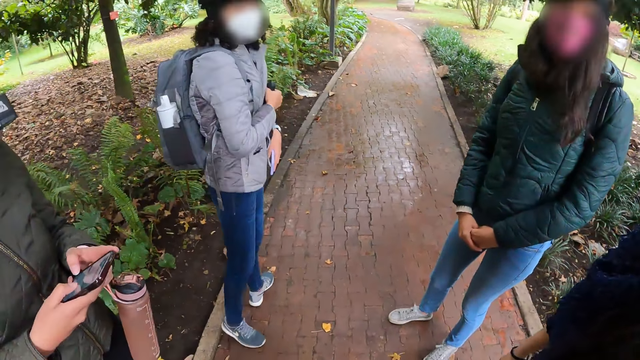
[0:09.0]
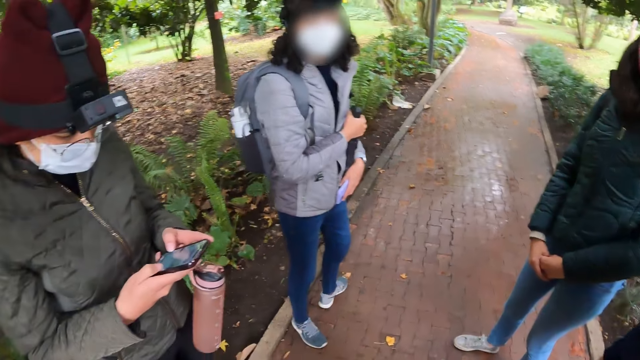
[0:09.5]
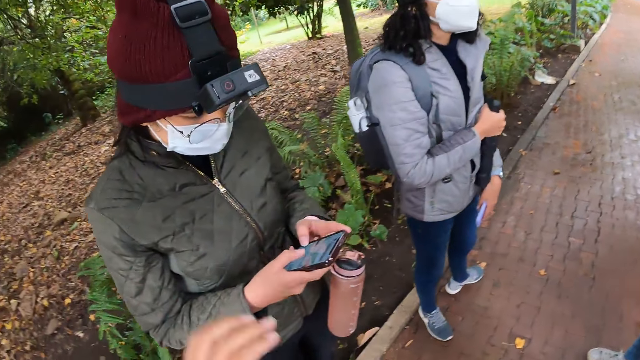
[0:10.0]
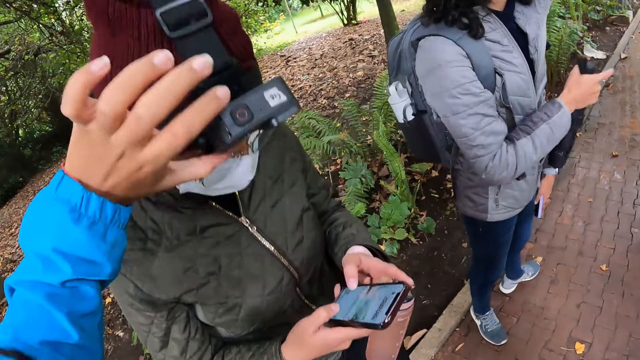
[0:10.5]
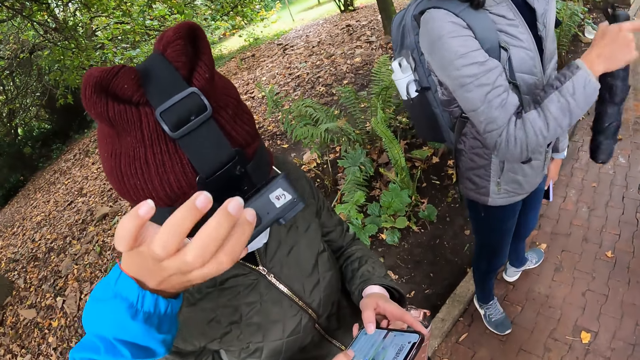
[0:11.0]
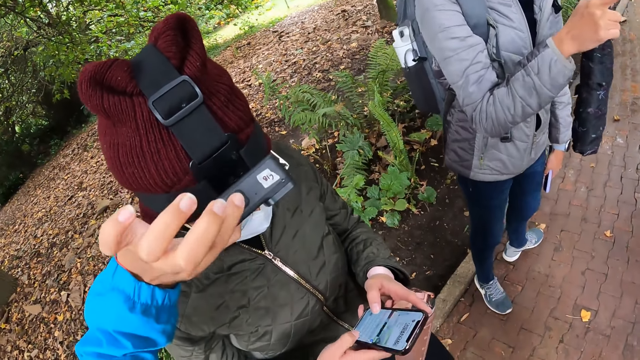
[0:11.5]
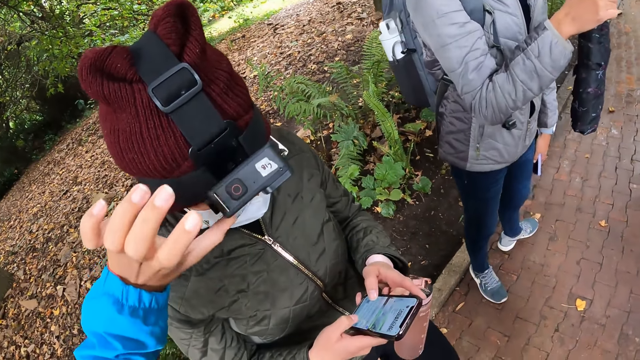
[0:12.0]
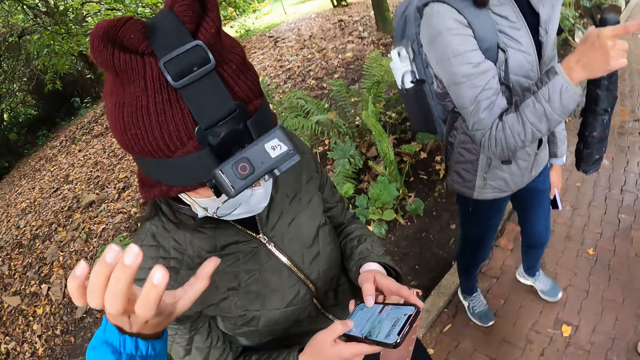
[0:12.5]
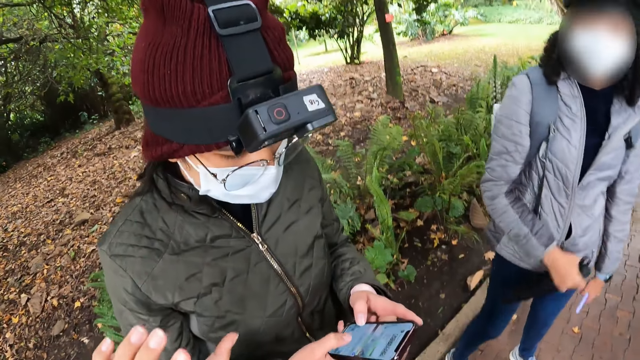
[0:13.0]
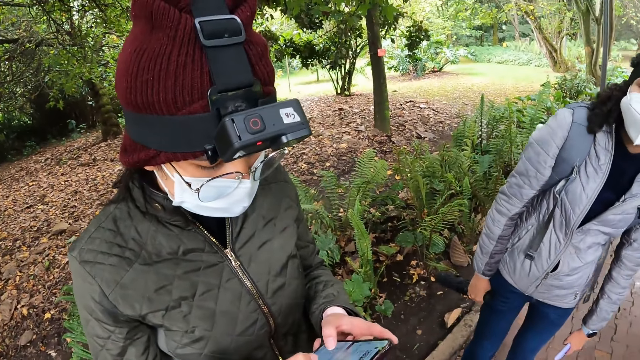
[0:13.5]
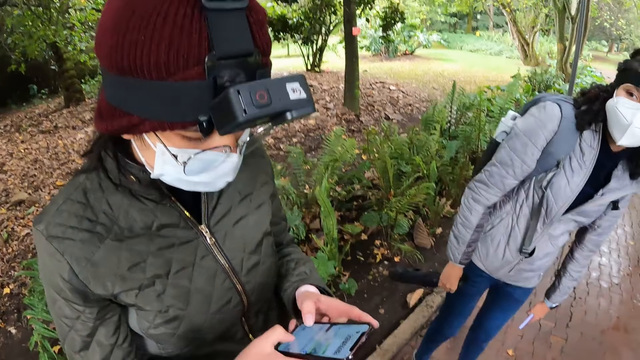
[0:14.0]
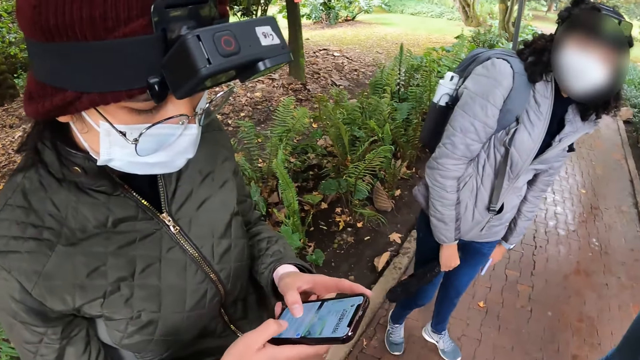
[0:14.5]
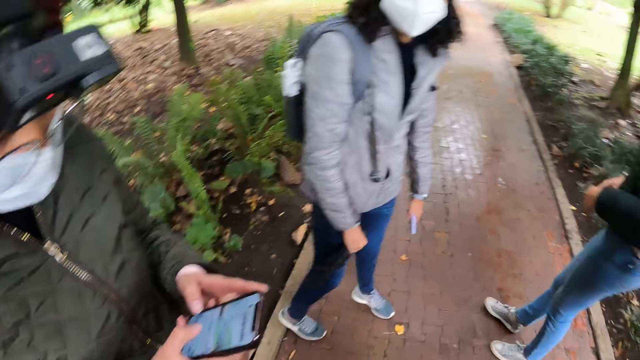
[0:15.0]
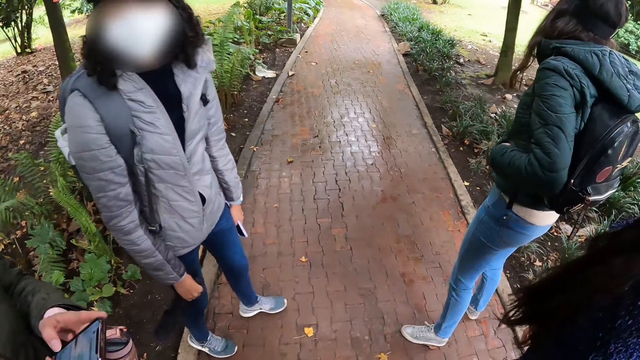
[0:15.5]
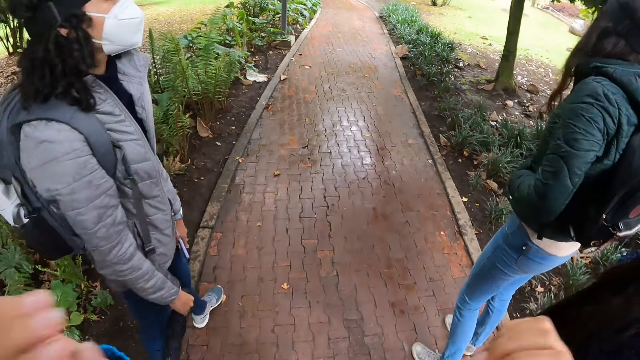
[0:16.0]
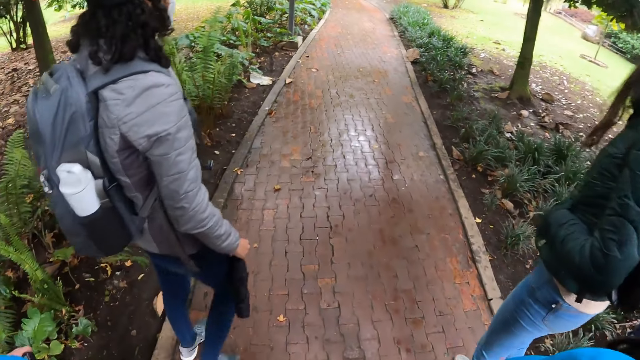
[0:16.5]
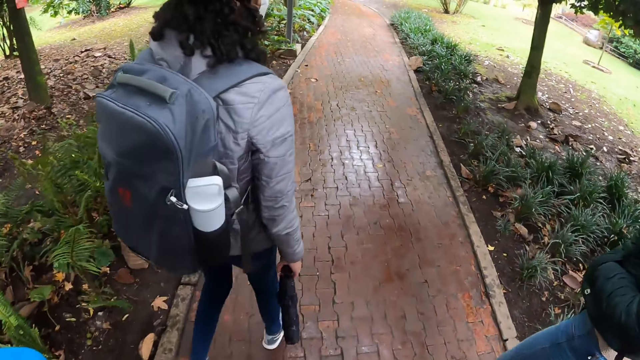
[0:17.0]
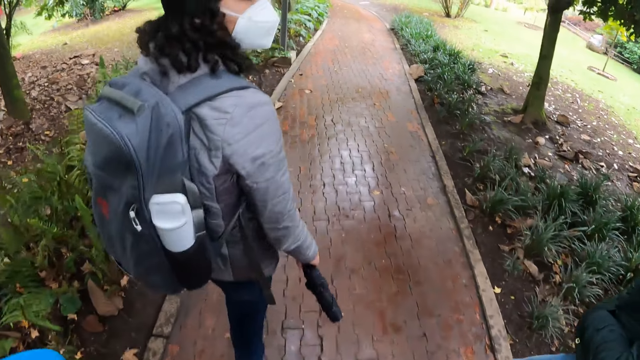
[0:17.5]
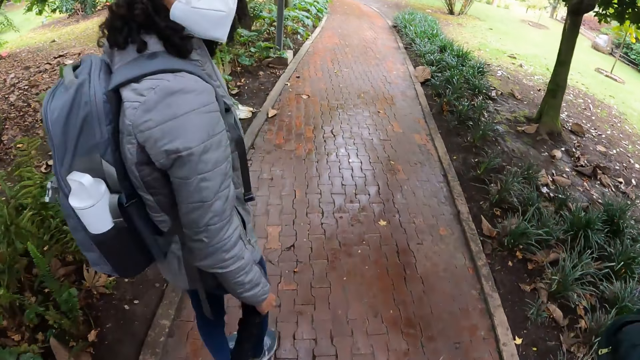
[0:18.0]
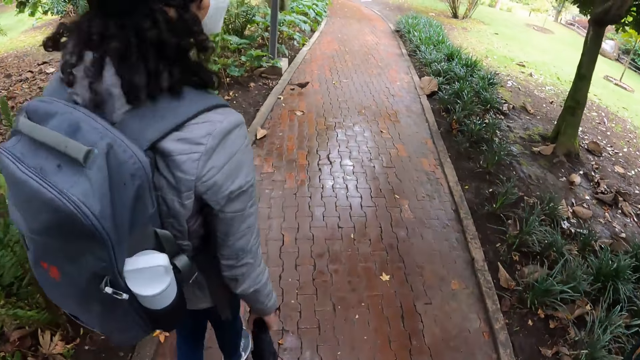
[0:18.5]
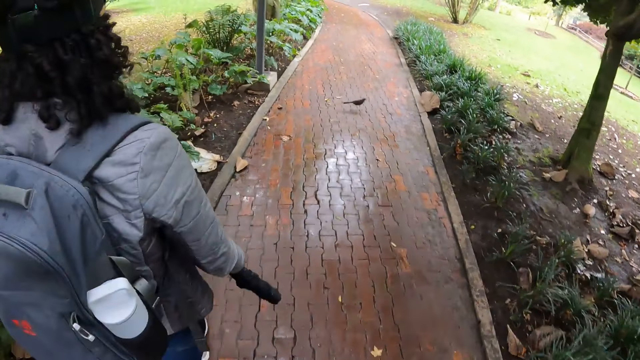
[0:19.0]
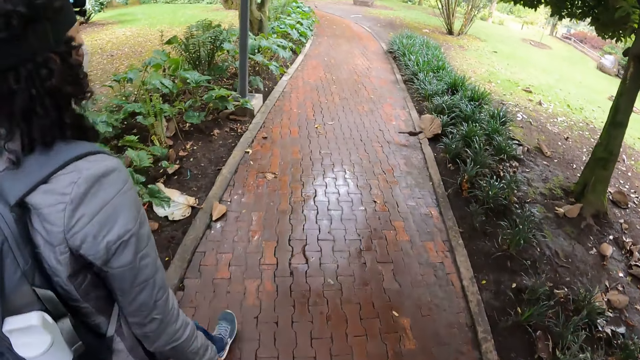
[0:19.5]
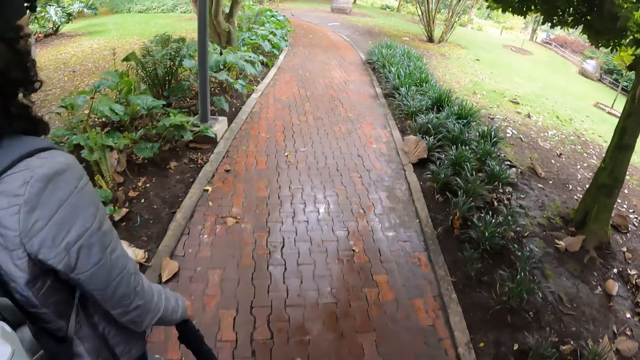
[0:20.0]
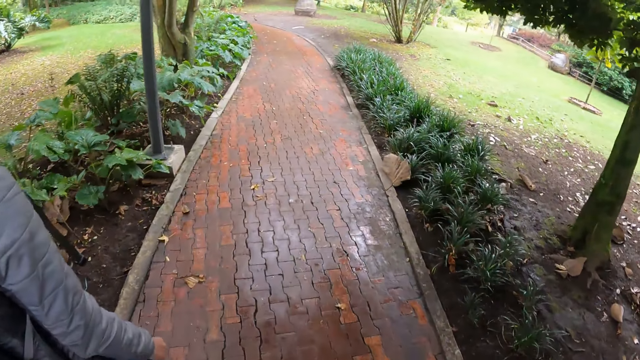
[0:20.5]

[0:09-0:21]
The camera wearer touches a camera around the woman's head with his left hand. He walks on a pathway with the woman, another woman and a third woman.

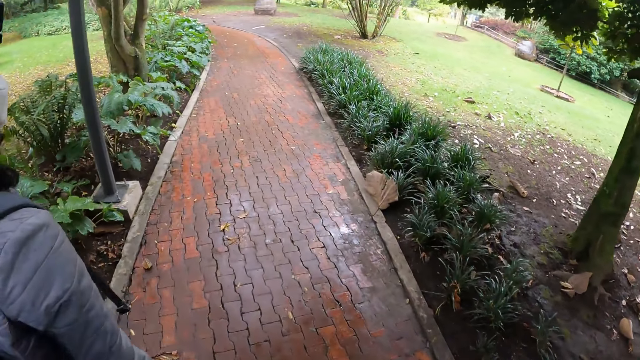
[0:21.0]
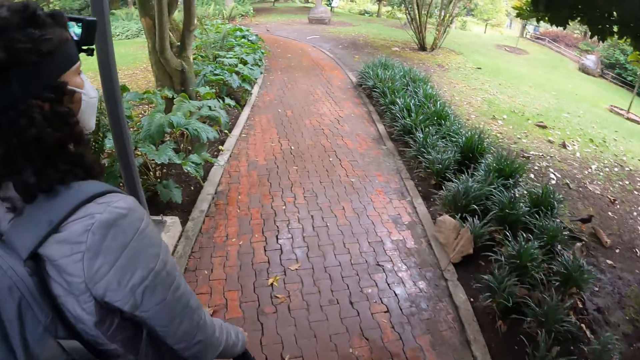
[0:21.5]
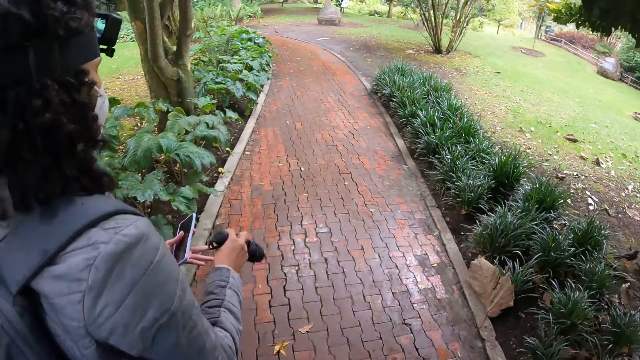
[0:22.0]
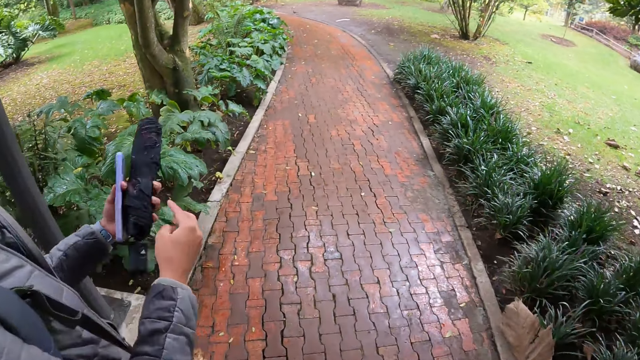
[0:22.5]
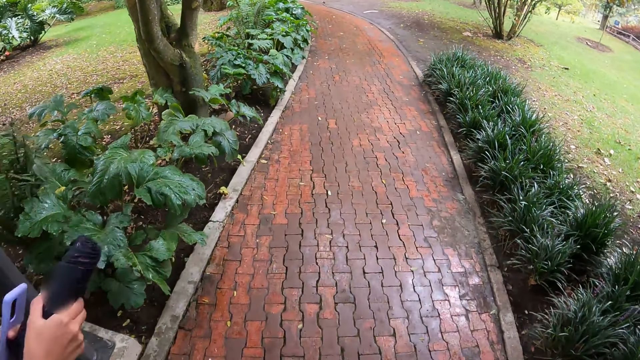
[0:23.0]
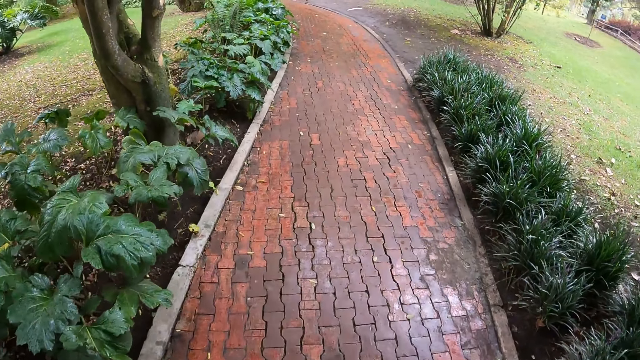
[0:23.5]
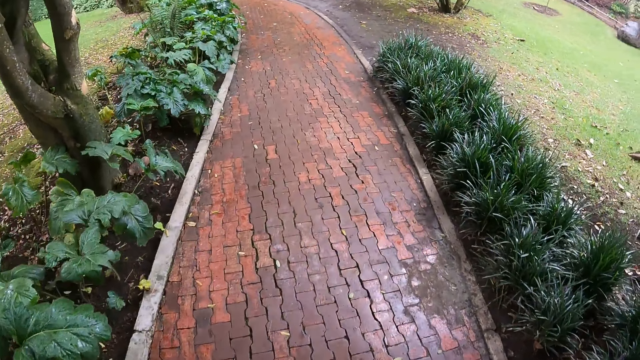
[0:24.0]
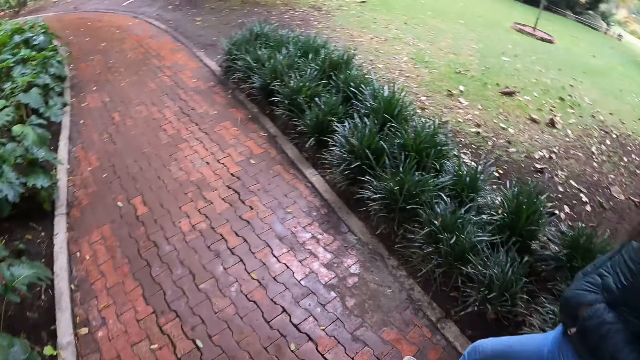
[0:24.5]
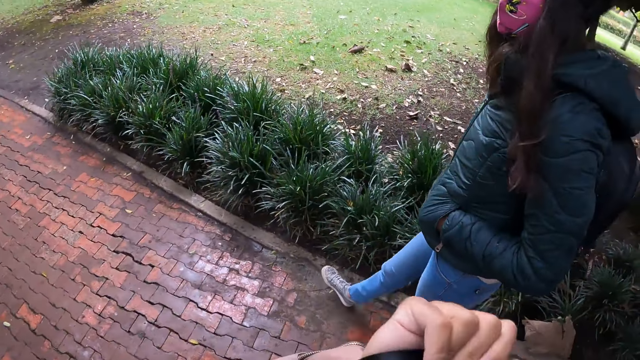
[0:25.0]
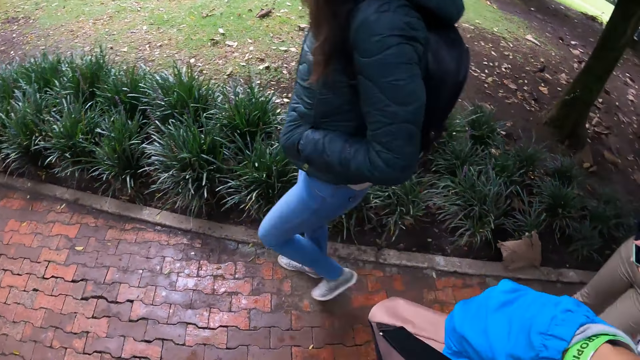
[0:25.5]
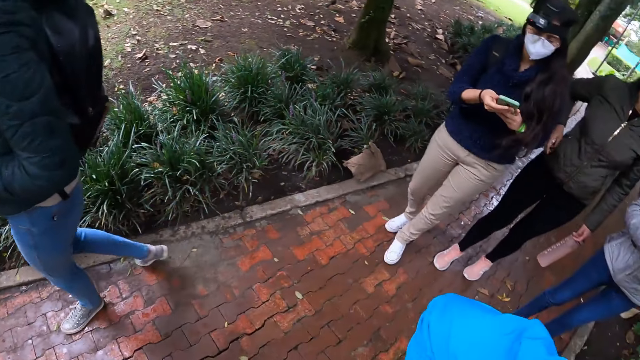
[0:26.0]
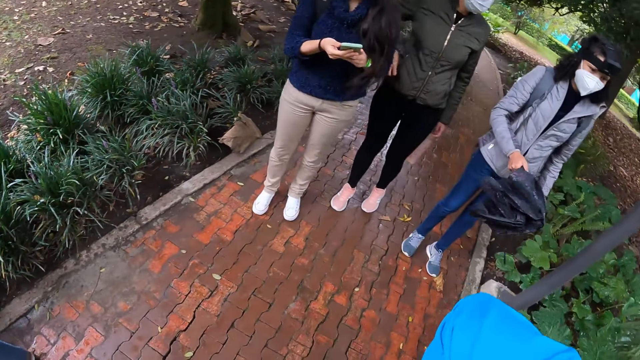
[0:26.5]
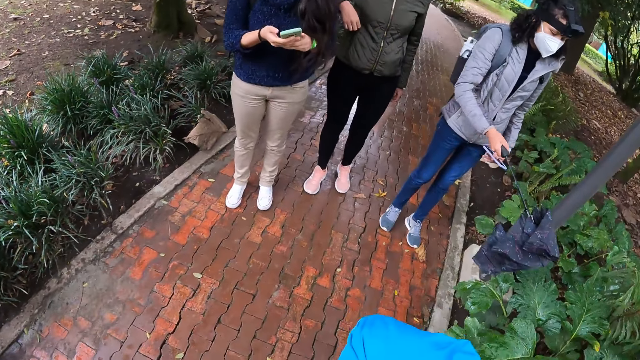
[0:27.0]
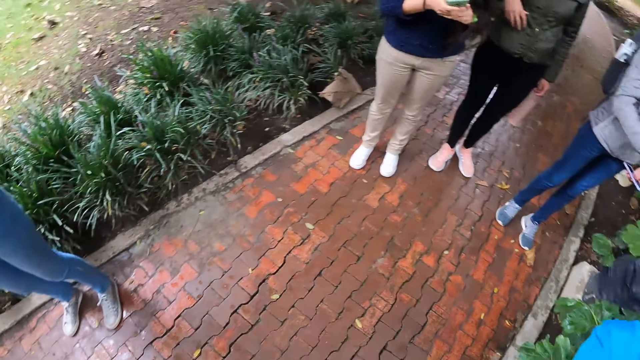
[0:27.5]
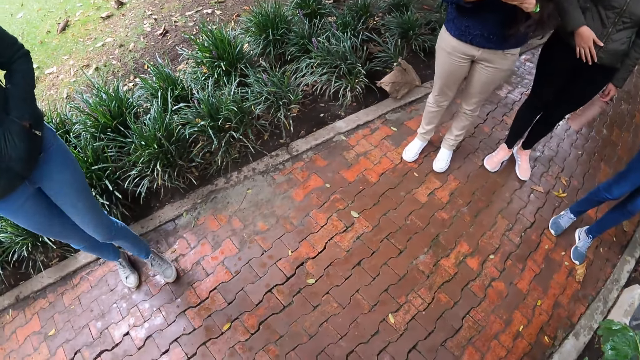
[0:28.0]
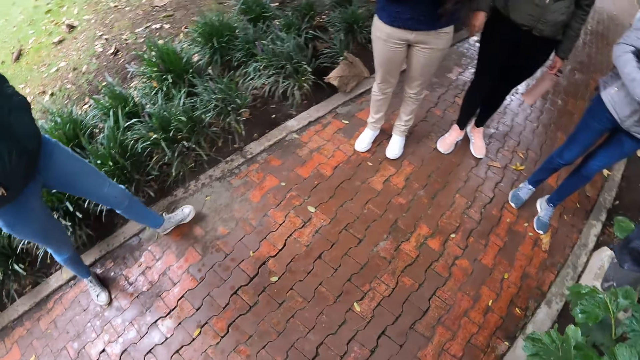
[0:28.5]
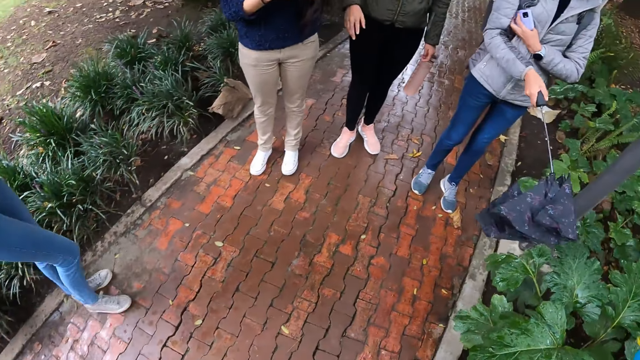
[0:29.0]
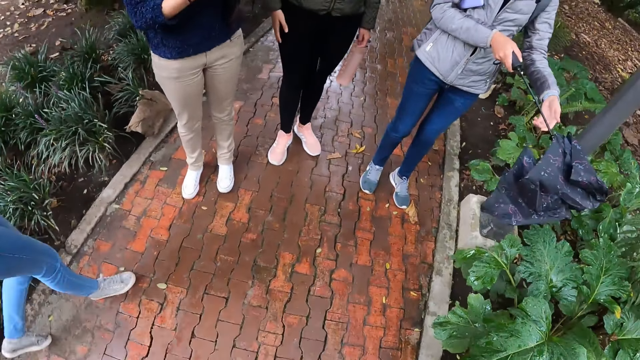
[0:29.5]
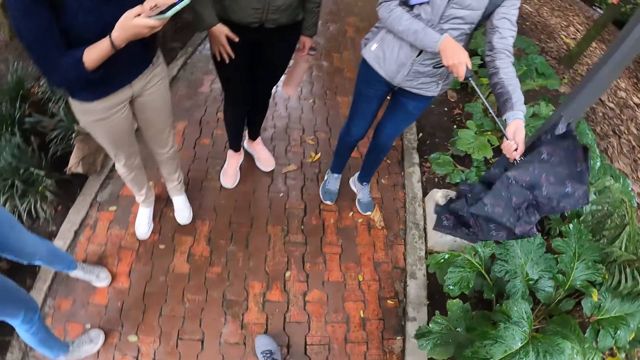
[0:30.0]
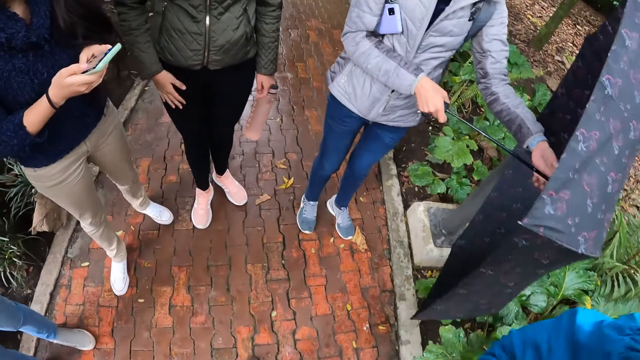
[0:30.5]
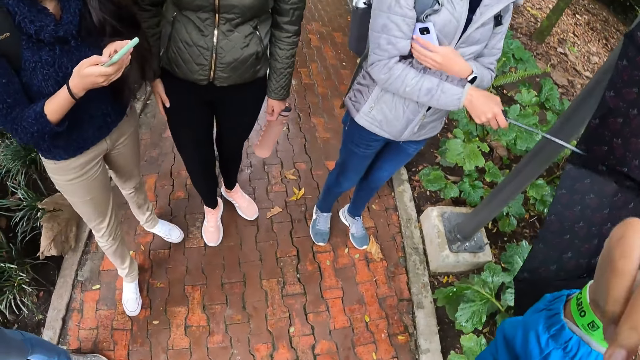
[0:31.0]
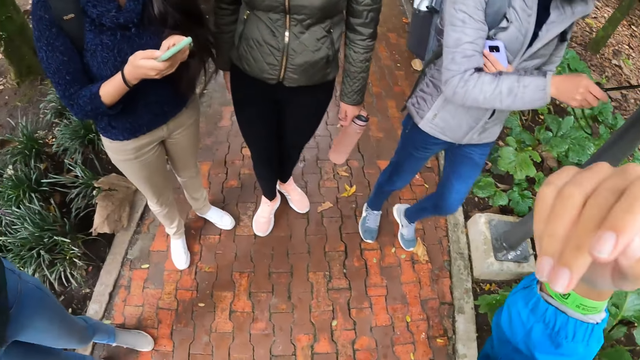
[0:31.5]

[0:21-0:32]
The woman opens up an umbrella with both hands.
